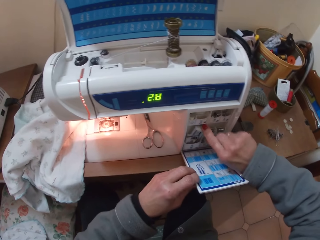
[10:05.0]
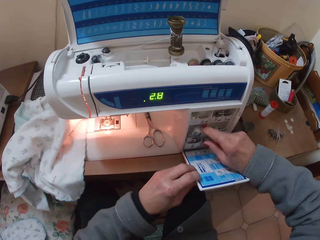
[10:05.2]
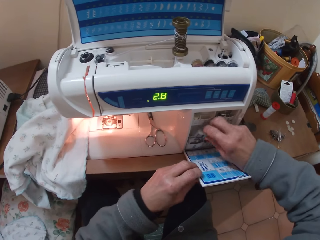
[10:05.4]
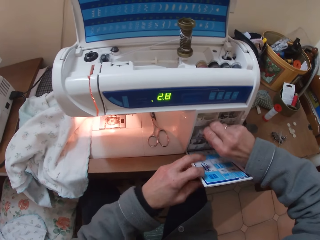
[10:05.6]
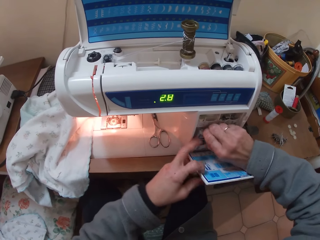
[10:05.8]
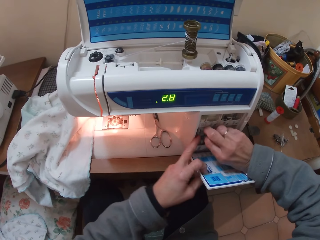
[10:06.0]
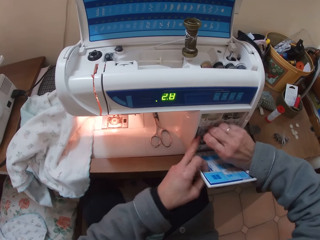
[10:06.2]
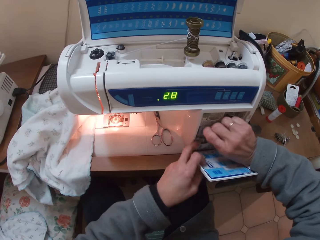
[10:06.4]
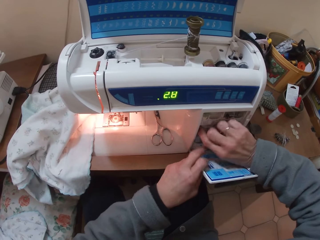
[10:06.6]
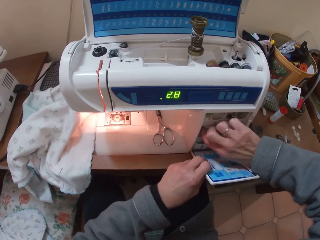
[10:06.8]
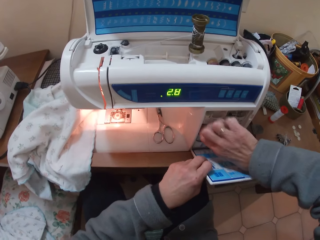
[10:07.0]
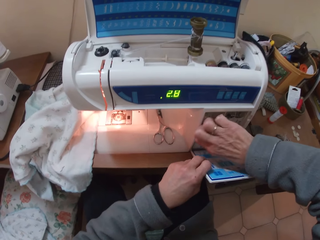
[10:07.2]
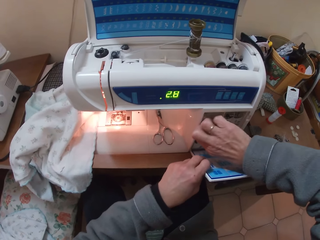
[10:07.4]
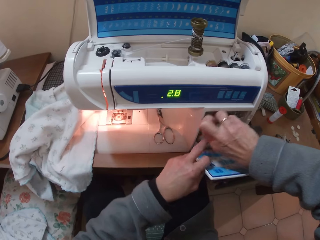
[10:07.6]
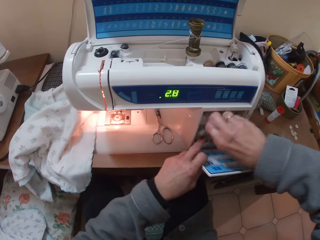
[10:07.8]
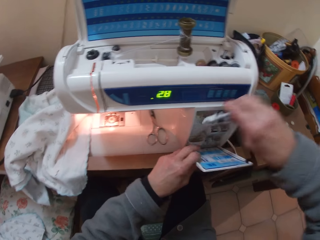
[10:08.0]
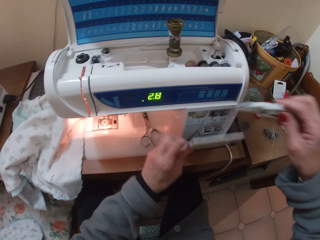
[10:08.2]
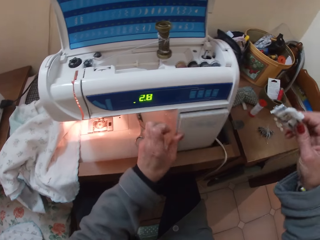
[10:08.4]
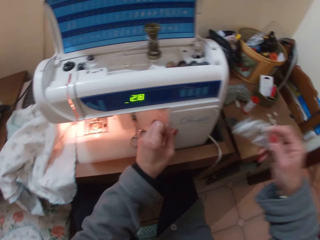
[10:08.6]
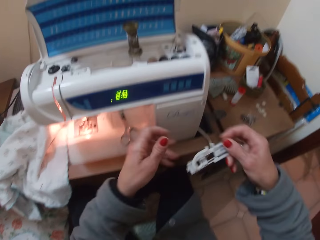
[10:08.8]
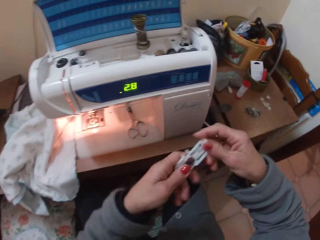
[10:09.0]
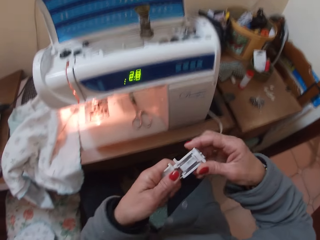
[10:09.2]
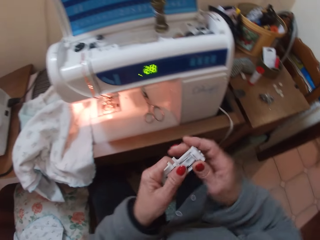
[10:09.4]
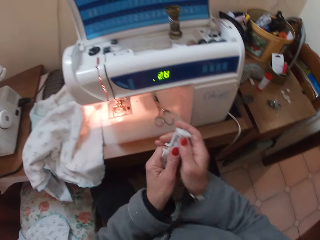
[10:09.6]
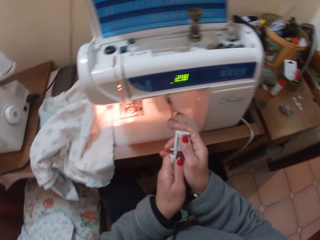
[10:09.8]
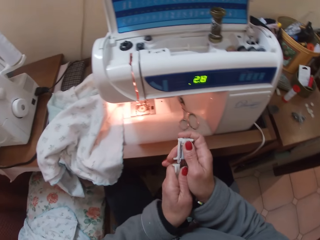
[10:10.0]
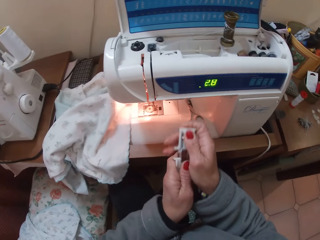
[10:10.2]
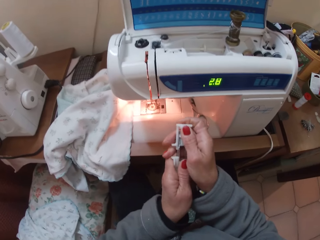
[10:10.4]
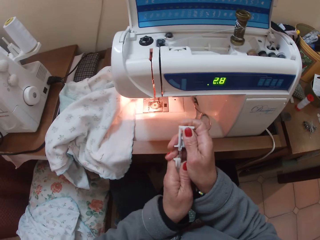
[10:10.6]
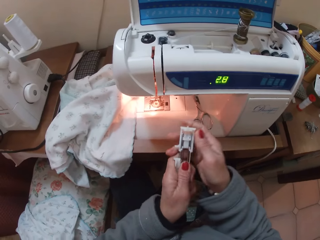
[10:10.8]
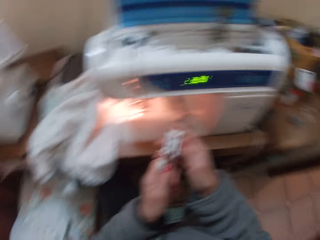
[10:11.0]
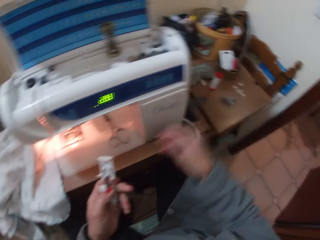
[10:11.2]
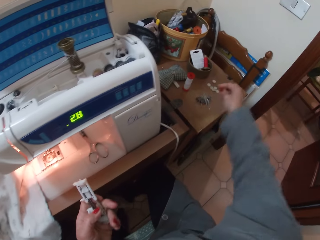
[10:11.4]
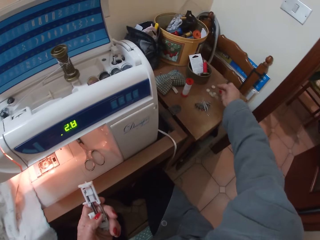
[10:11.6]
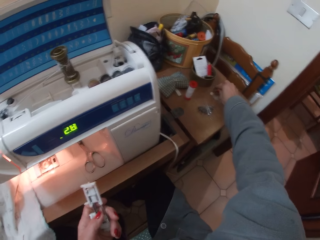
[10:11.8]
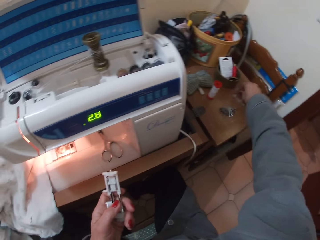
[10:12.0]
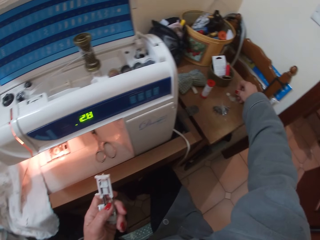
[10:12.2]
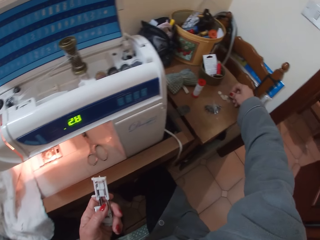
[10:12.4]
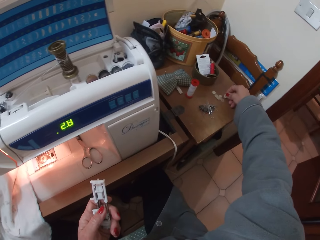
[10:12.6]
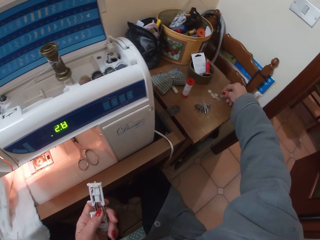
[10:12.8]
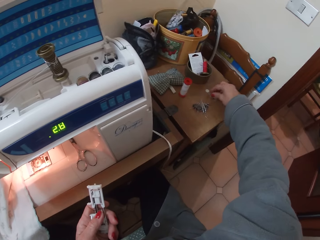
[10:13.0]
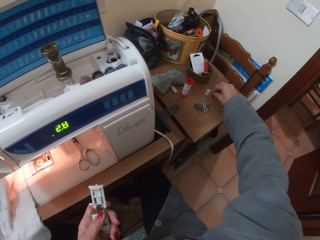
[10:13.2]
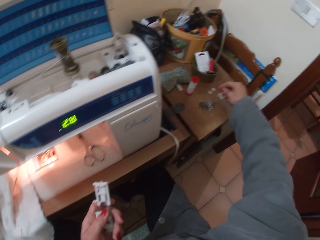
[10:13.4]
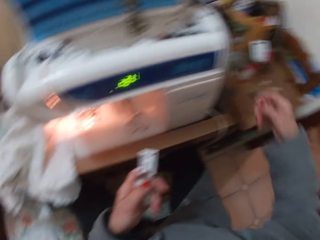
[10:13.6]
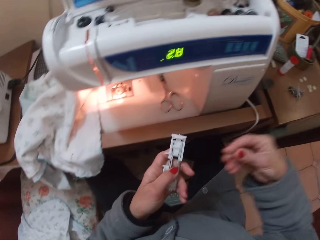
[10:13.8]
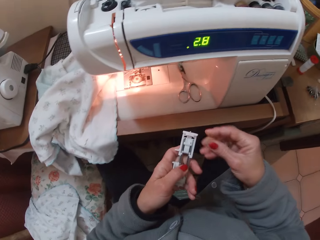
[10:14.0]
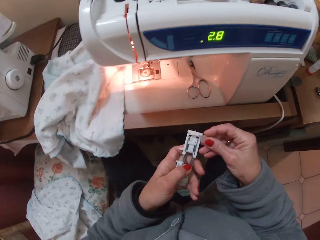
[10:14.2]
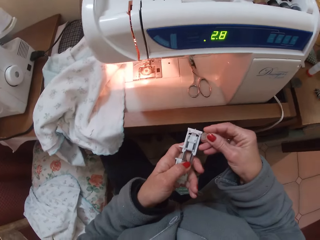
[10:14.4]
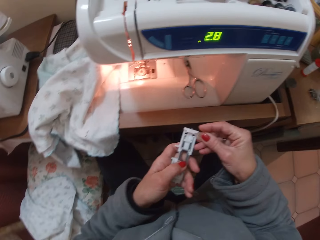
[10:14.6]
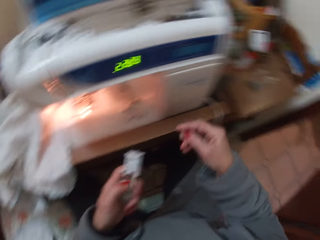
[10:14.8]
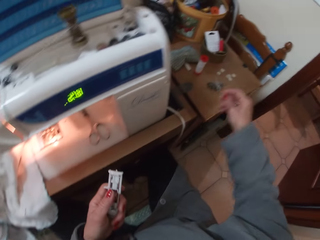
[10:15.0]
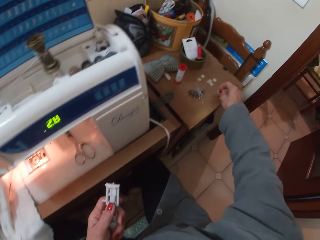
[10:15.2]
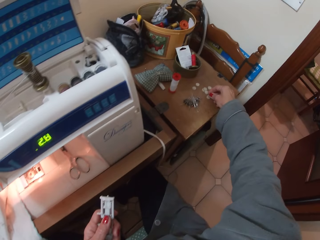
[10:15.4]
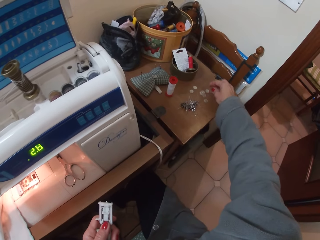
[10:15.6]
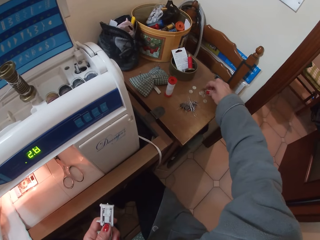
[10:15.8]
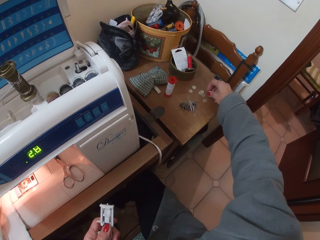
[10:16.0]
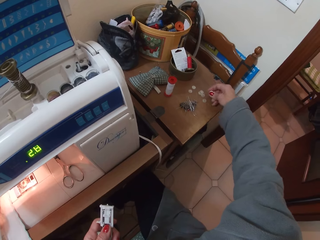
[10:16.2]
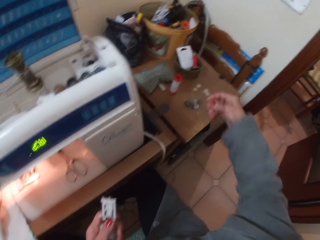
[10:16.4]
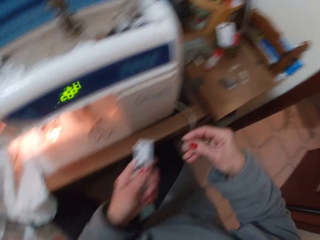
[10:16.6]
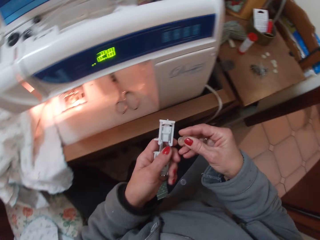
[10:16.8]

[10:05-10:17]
The camera wearer picks an object out of the sewing machine. She picks out a button sewing presser from the cabinet. She closes a part of the sewing machine with her left hand. She holds the object with both hands. She adjusts the button sewing presser. She picks up a button with her right hand. She drops the button. She picks up another button, compares the button to the button sewing presser, and places the button on the table. She picks up other buttons with her right hand.

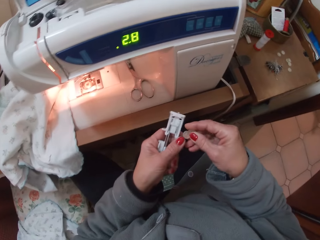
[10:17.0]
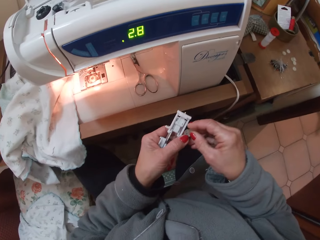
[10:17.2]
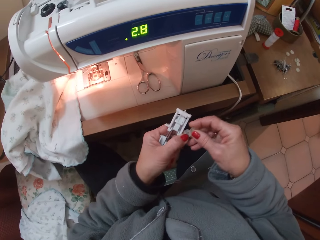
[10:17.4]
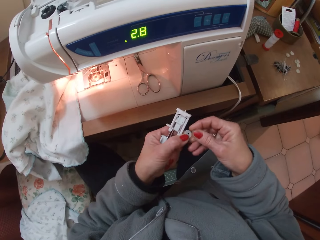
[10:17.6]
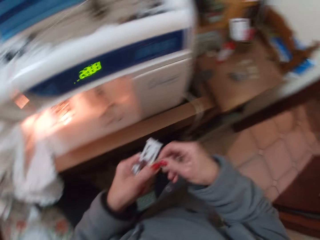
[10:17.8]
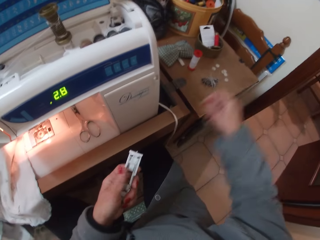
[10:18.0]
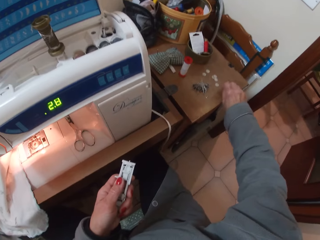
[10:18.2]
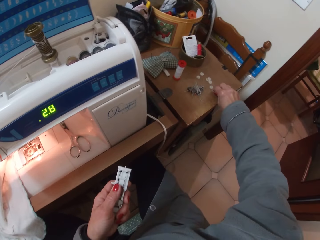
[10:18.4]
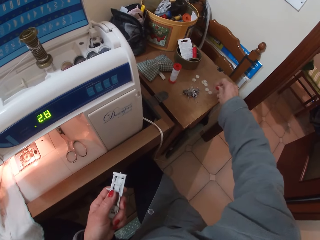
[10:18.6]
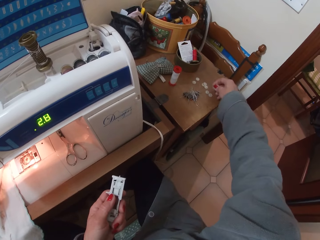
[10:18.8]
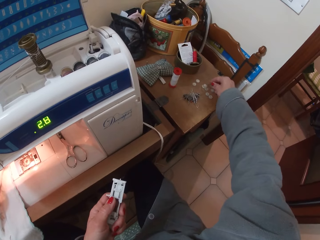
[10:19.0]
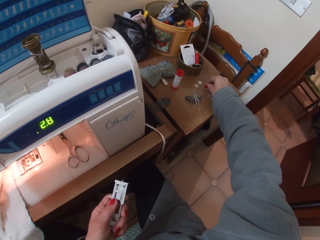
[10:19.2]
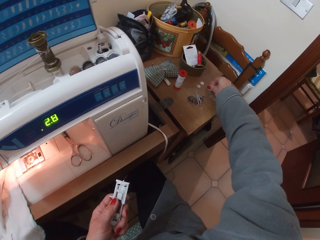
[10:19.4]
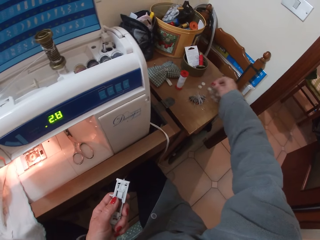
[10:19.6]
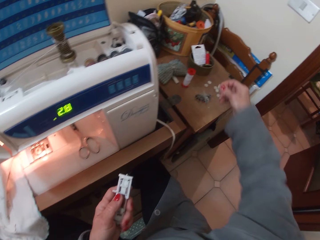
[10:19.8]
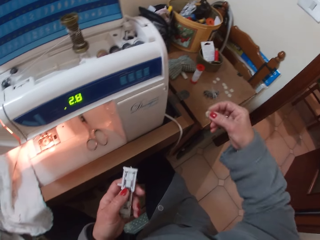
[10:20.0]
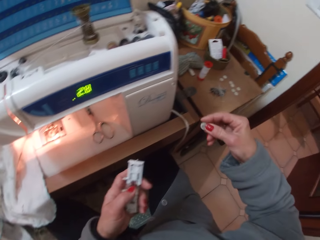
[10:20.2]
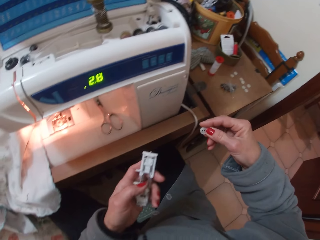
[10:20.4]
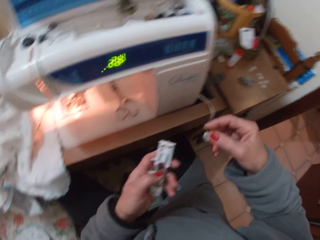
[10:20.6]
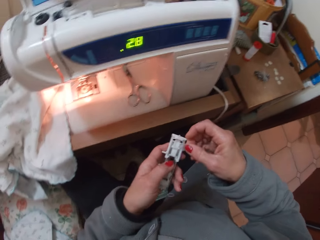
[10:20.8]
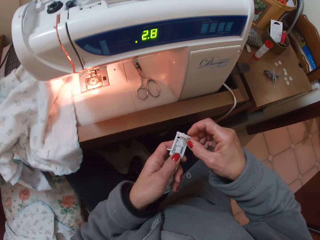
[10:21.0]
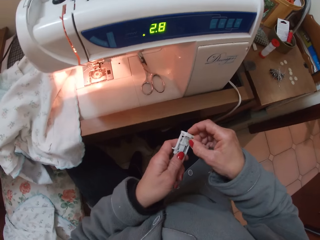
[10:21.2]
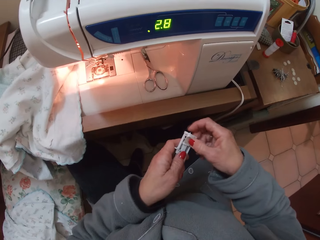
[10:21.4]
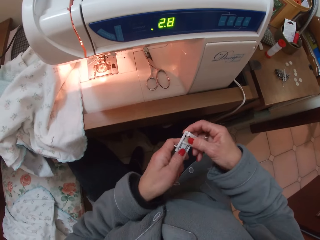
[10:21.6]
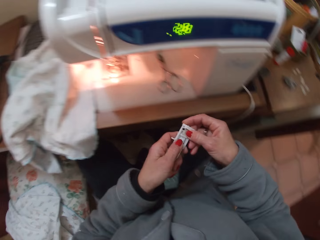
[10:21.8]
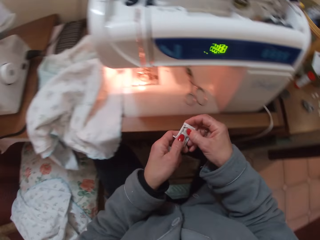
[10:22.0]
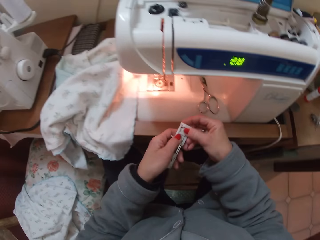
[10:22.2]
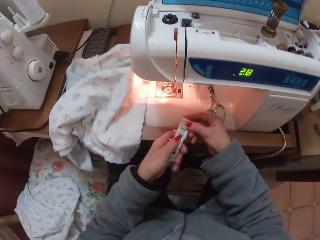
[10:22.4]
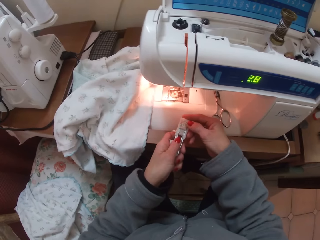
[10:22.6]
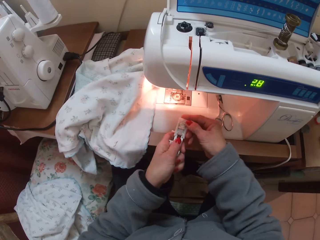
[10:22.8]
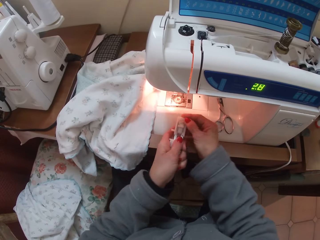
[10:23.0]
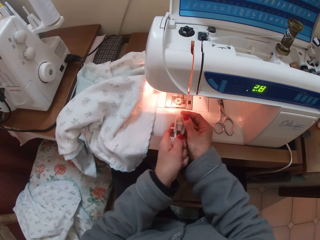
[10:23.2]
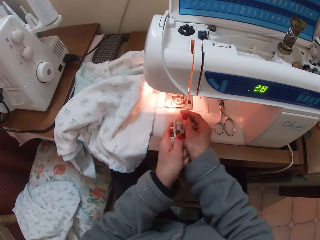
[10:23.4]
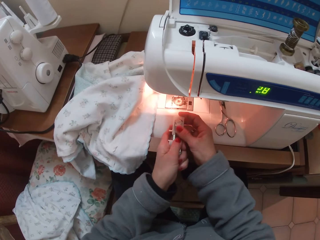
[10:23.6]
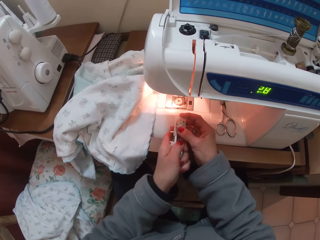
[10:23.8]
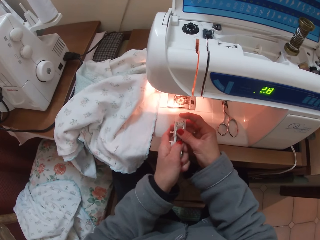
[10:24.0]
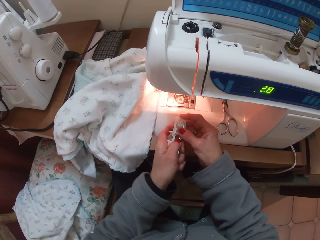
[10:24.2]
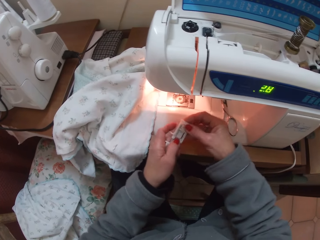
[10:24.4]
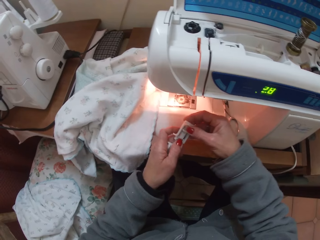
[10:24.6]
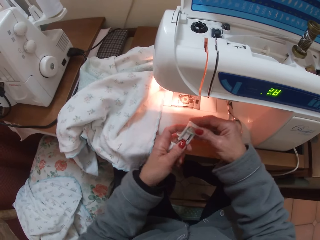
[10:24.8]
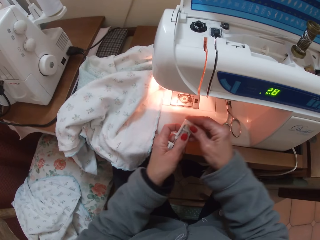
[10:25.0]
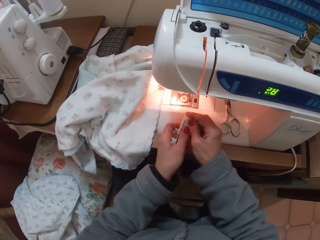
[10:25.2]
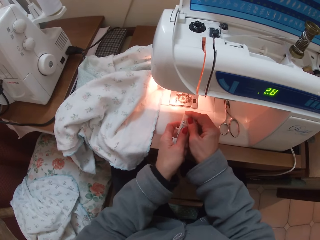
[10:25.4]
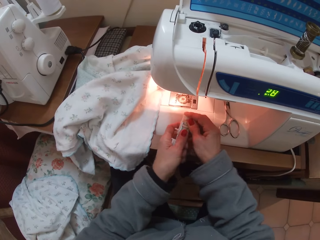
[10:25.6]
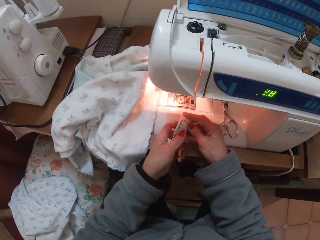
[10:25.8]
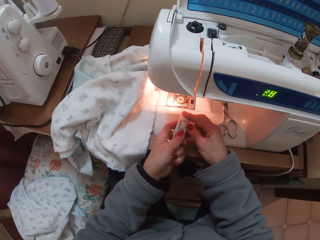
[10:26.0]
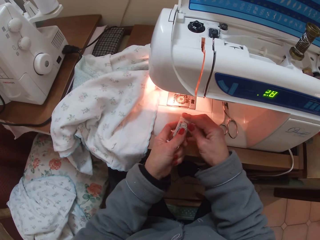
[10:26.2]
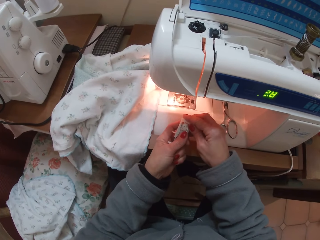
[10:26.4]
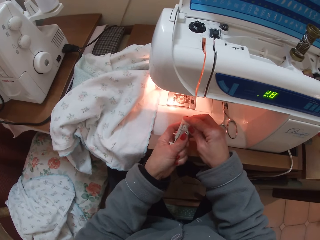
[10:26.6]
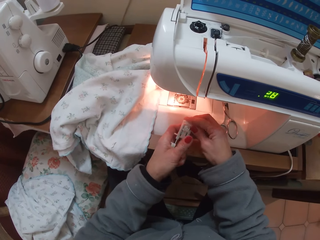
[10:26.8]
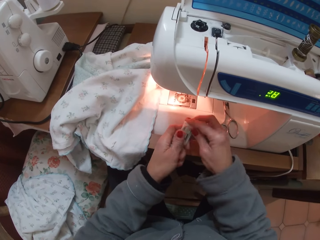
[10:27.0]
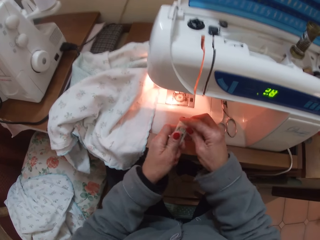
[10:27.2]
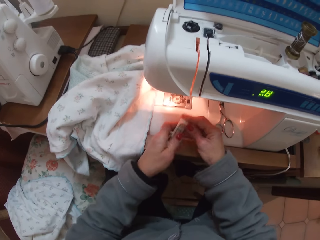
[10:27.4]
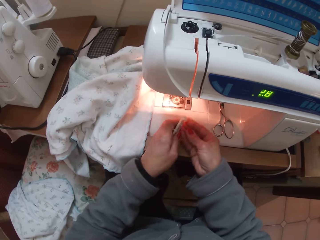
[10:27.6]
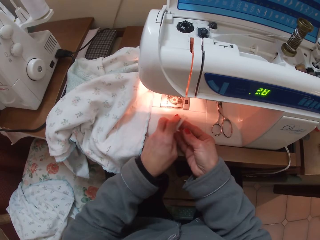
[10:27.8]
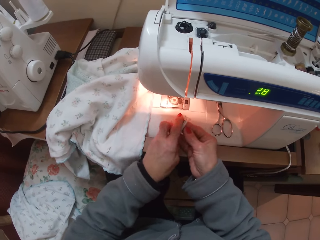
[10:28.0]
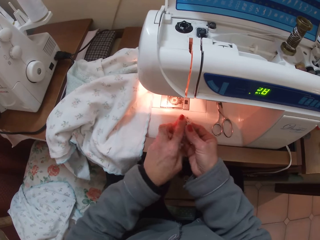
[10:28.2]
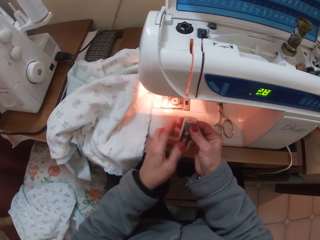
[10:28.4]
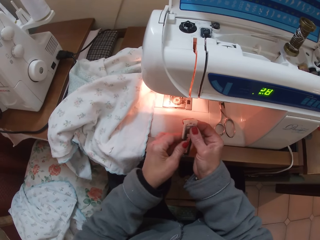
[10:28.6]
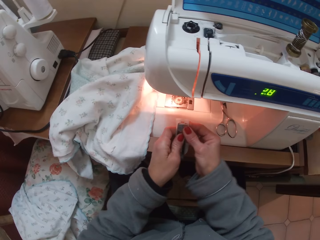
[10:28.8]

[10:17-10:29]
The camera wearer compares the buttons to the button sewing presser with both hands. She returns the button on the table. She picks up another button with her right hand. She places the button on the button sewing presser with both hands. She adjusts the button sewing presser.
